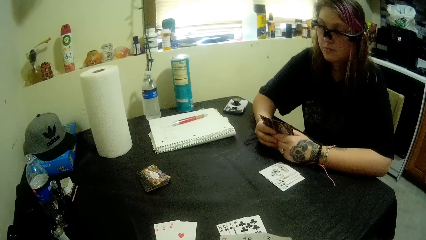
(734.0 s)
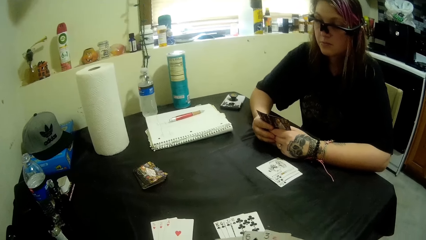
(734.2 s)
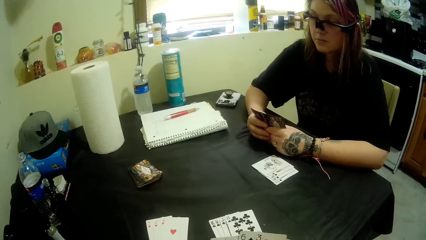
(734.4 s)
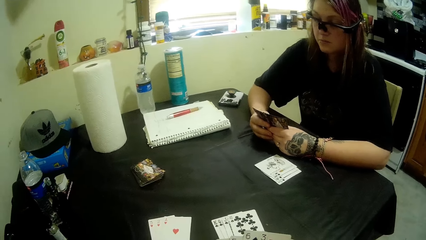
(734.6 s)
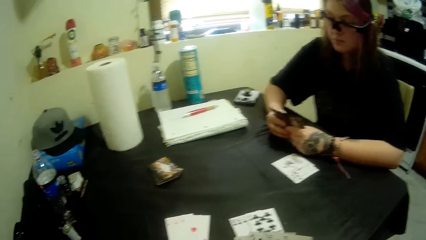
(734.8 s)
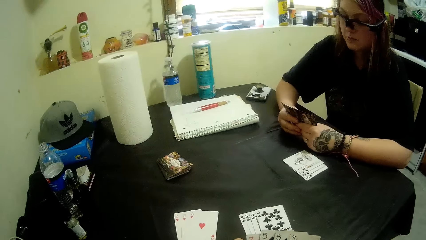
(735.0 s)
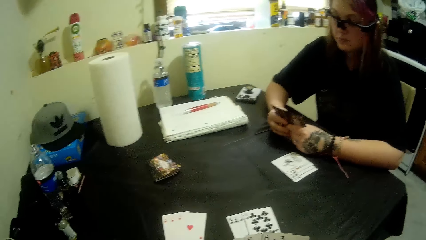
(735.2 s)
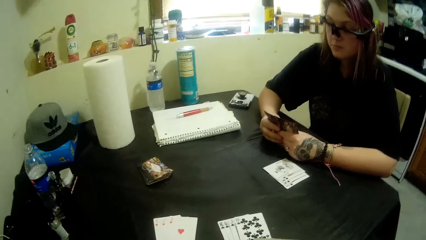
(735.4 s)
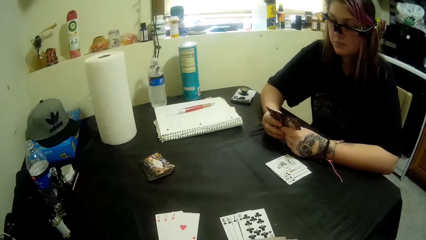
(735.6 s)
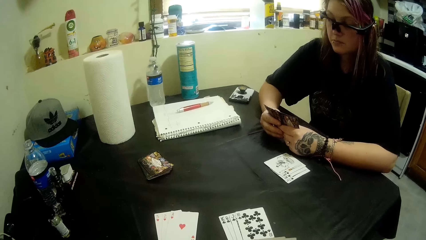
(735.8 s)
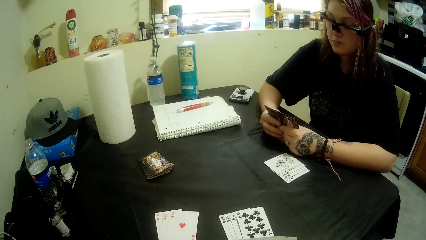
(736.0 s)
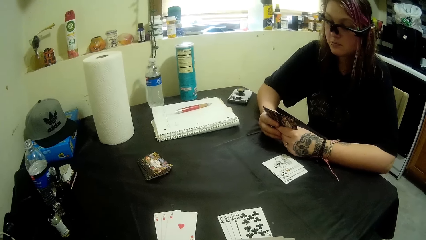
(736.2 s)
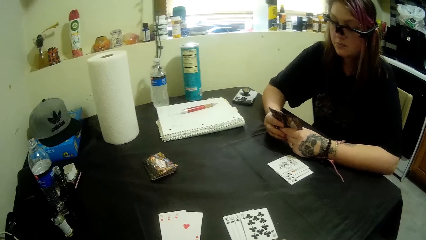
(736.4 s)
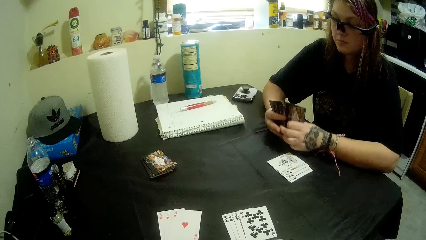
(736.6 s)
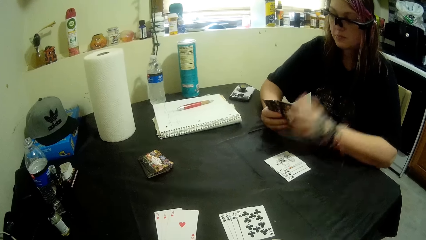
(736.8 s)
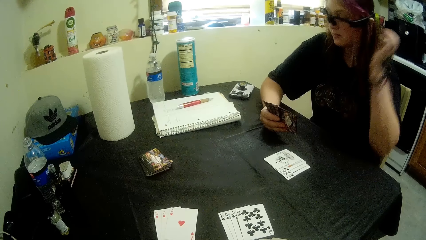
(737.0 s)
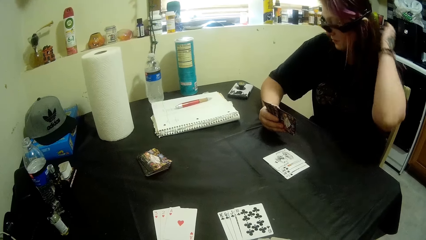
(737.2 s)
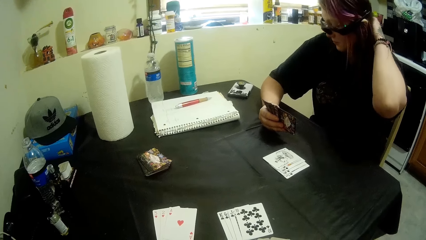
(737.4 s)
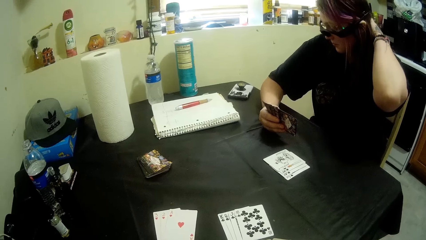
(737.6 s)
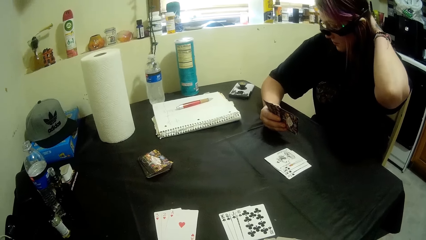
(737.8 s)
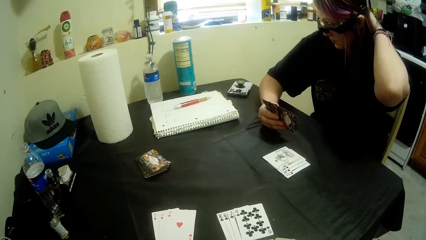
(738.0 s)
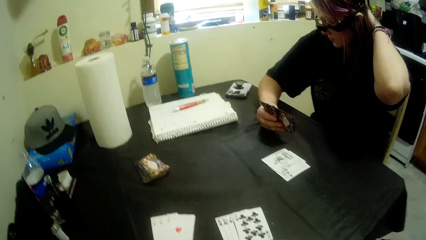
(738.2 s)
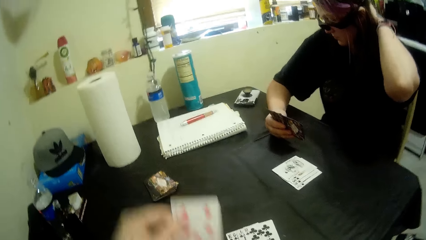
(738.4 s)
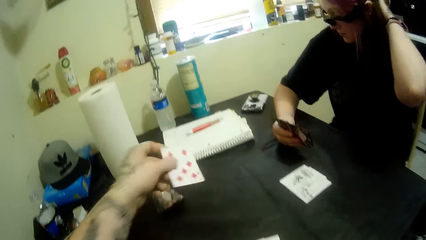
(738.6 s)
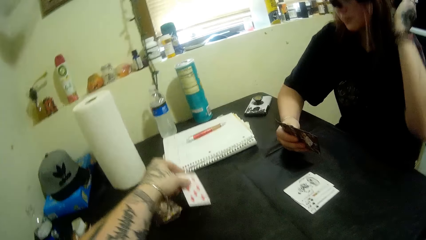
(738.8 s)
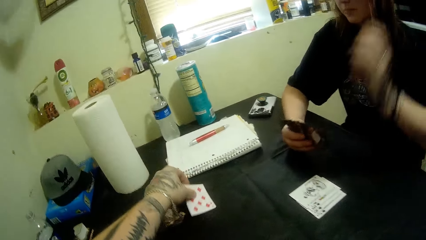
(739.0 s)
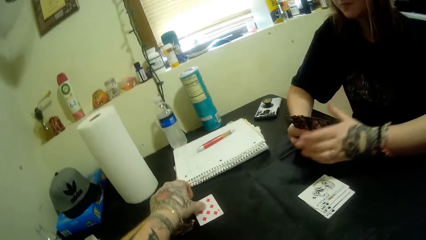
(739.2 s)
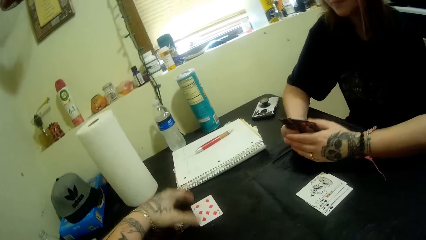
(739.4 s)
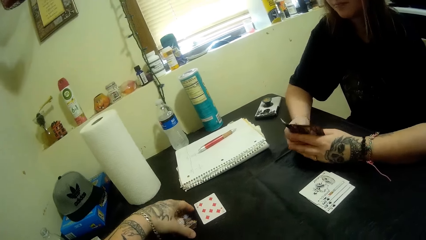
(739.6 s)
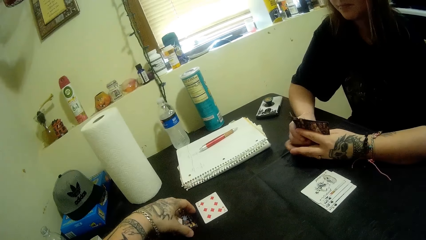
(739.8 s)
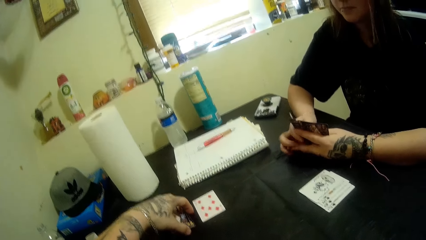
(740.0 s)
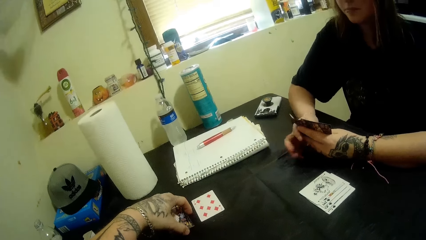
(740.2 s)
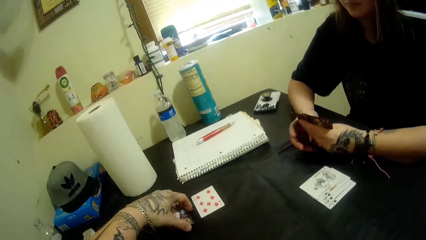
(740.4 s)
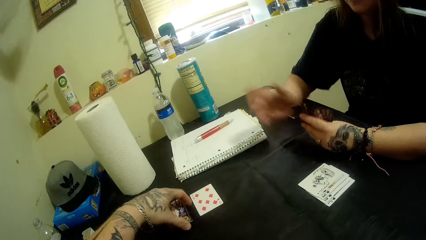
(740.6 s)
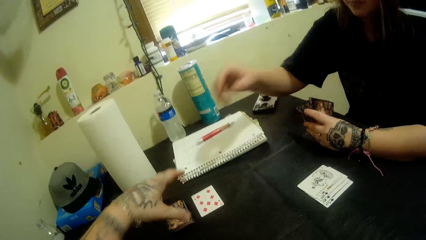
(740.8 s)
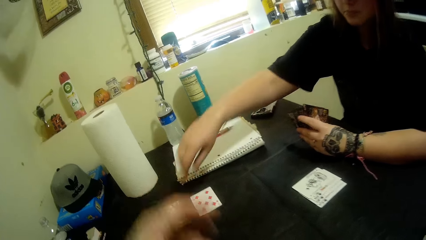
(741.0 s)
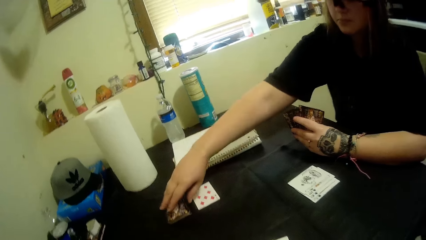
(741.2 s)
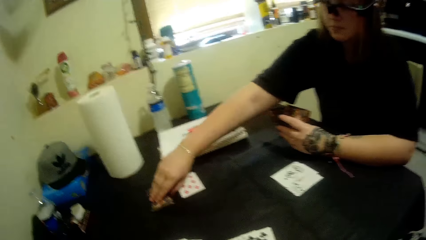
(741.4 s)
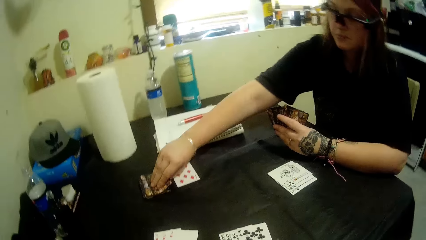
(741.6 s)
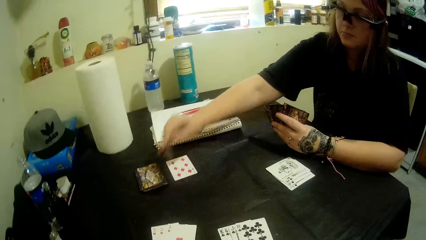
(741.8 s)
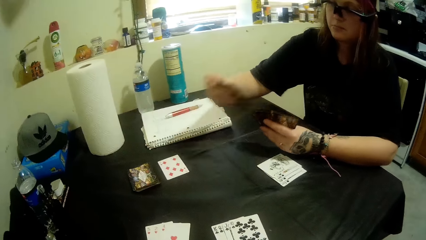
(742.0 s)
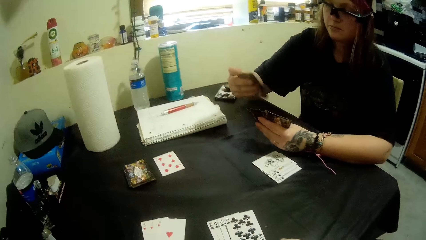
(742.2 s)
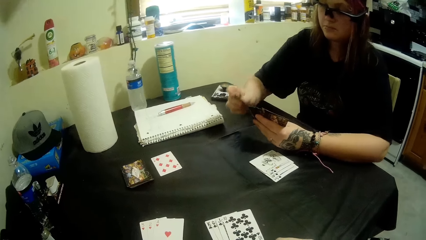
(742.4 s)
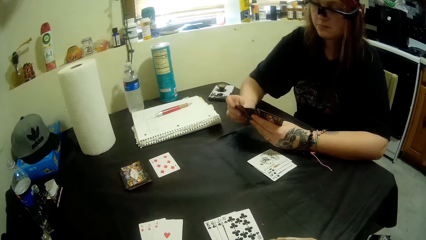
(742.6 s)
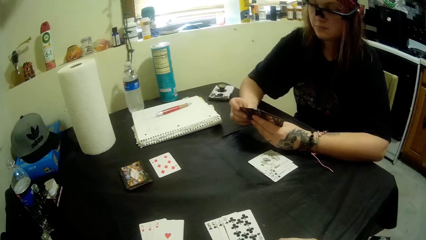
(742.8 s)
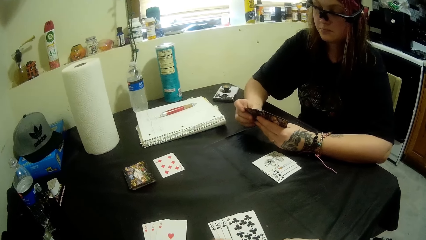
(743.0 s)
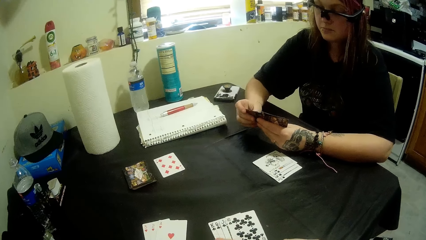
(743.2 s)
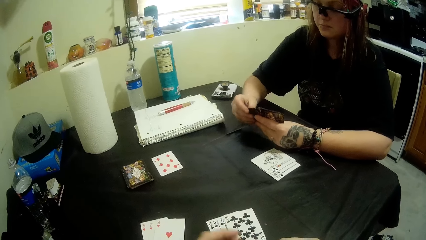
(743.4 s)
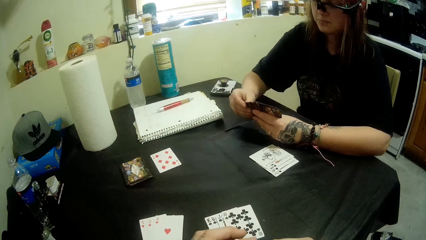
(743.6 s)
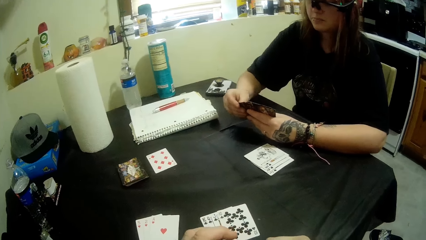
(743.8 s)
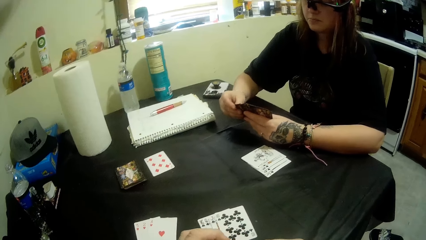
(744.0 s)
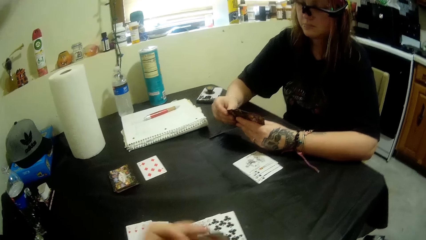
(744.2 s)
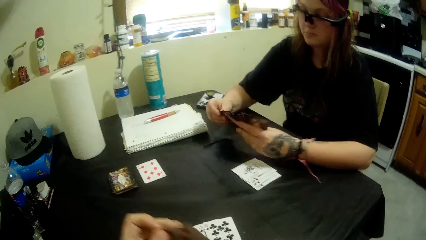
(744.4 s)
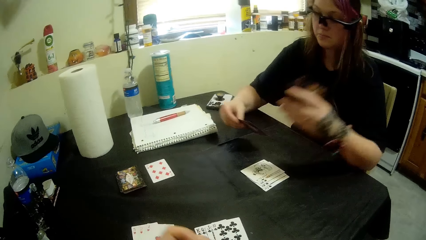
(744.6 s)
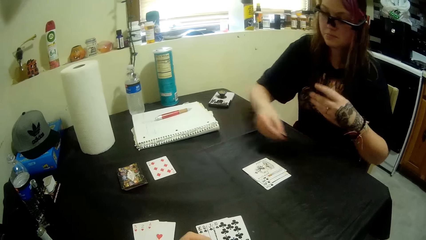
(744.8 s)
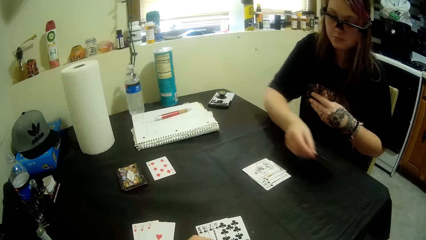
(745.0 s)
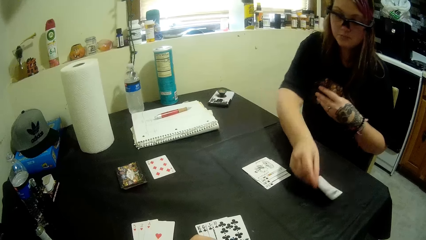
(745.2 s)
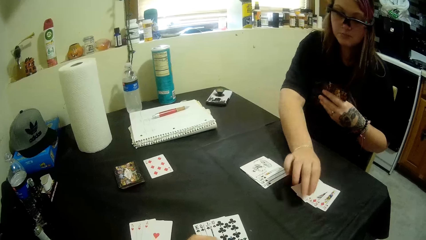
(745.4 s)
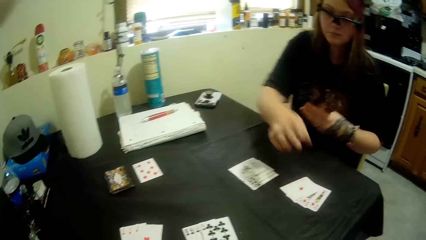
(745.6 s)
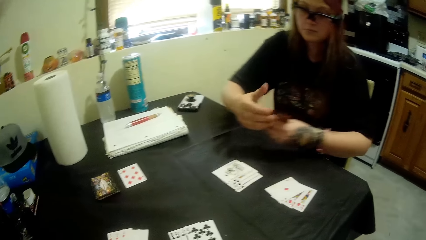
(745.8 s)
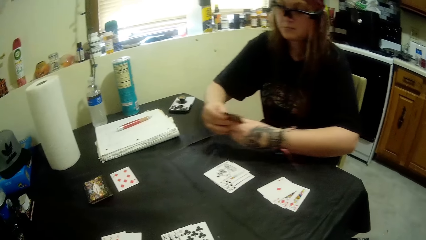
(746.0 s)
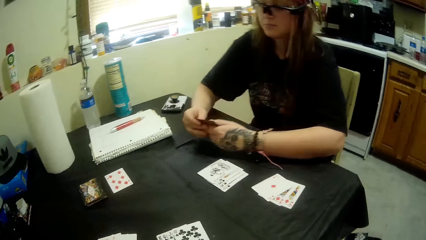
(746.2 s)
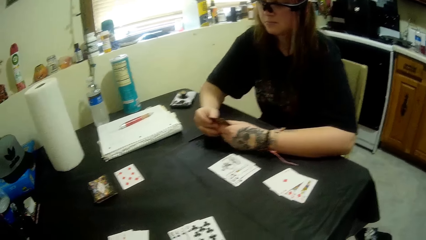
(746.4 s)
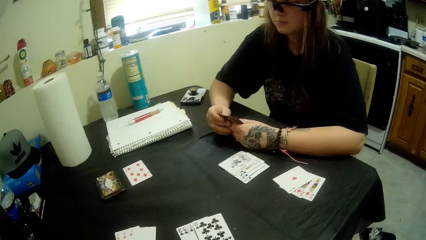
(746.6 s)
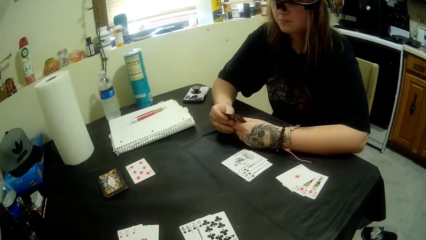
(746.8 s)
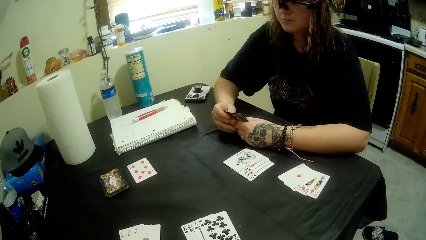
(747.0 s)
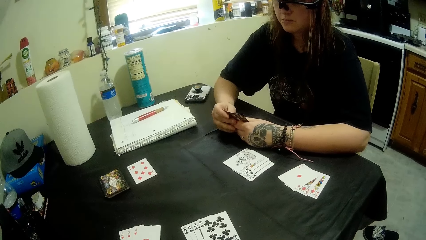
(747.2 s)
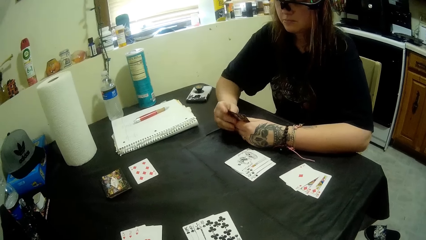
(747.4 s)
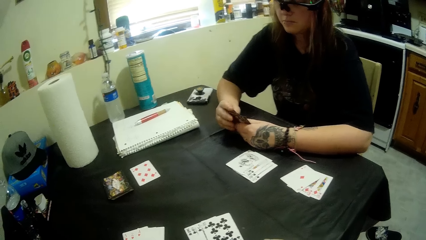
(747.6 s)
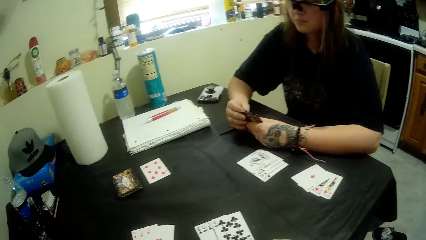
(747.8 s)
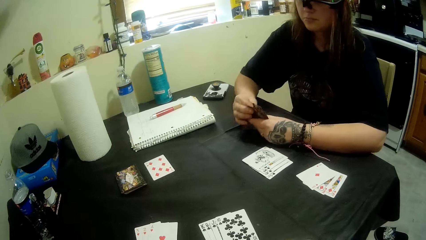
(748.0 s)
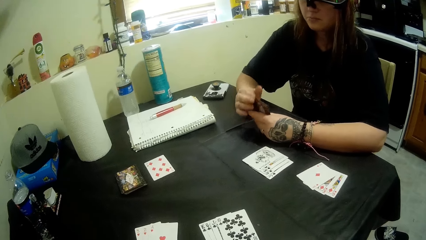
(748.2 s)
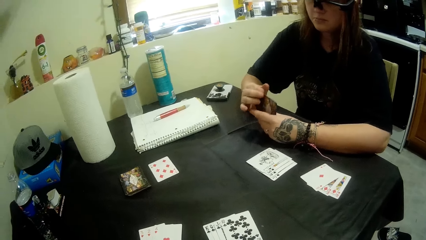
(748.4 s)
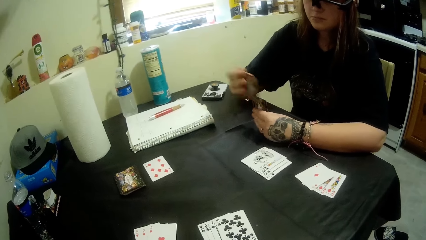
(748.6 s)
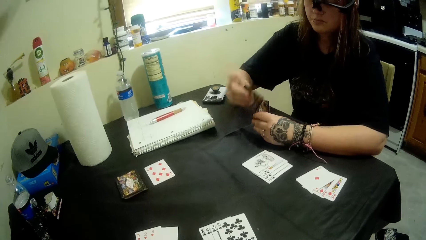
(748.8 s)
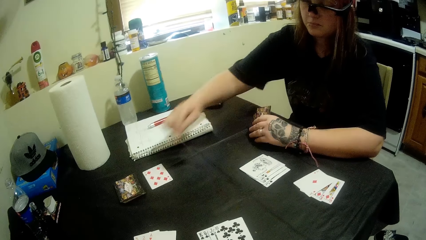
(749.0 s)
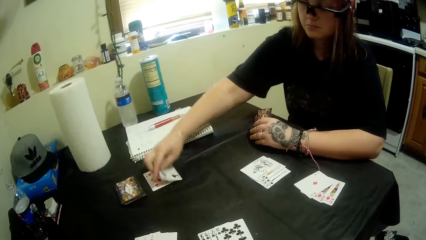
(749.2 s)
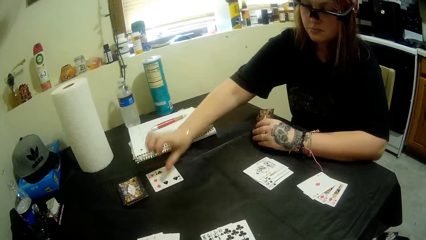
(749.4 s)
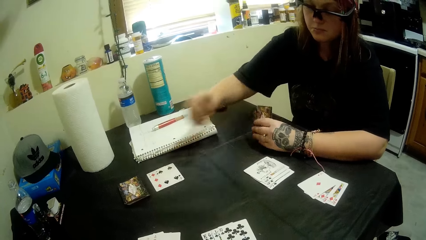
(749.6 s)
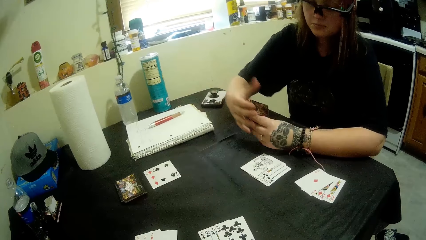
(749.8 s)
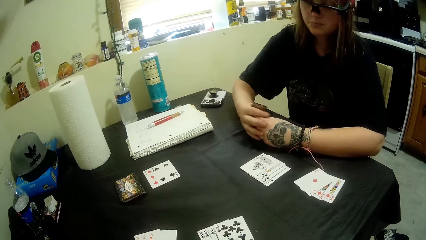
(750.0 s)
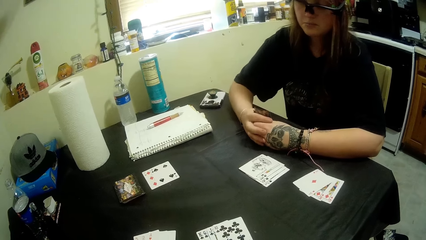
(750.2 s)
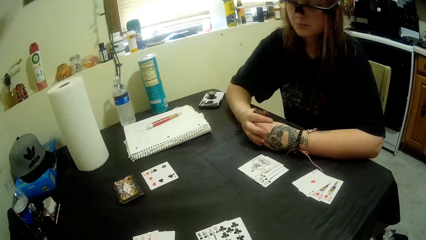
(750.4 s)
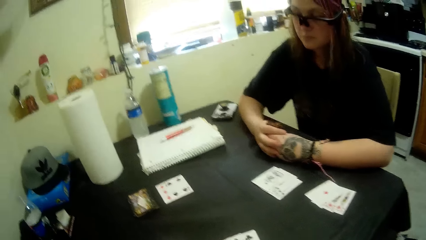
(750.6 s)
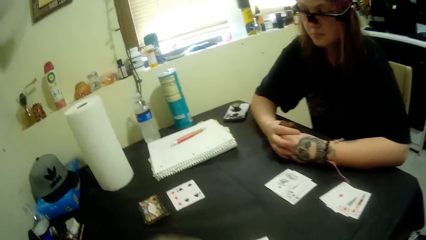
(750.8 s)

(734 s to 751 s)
The camera wearer sings and moves the camera around. A man scratches the hand. The camera wearer puts a diamonds card on the table. The man holds playing cards. The camera wearer adjusts the cards on the table. The man takes a card from the table and holds the playing cards. The man drops some cards on the table. The camera wearer puts diamonds cards on the table. The man holds the playing cards. The camera wearer moves the camera around. The man puts a spade card on the table.
